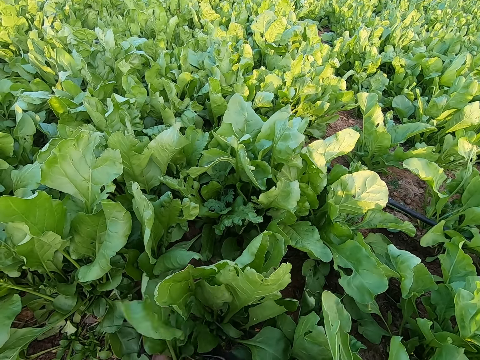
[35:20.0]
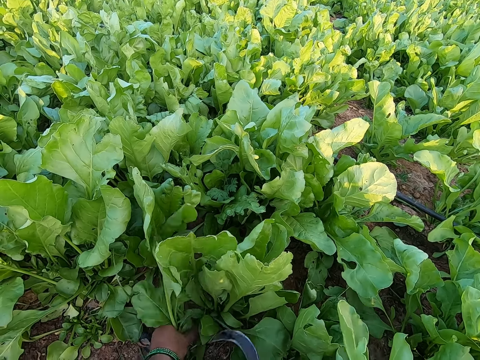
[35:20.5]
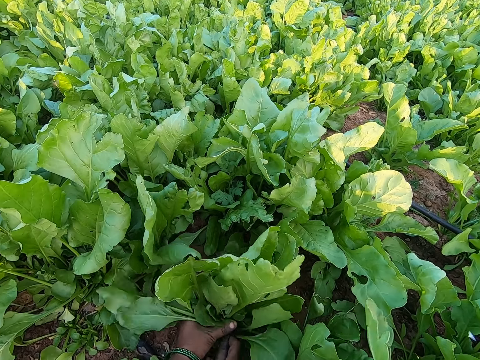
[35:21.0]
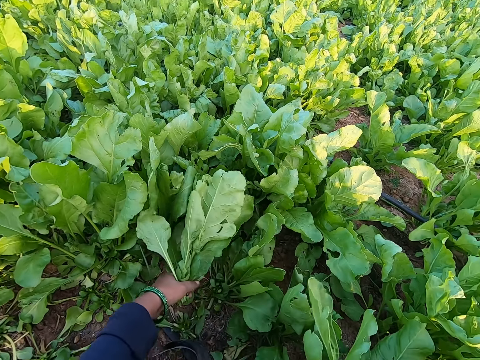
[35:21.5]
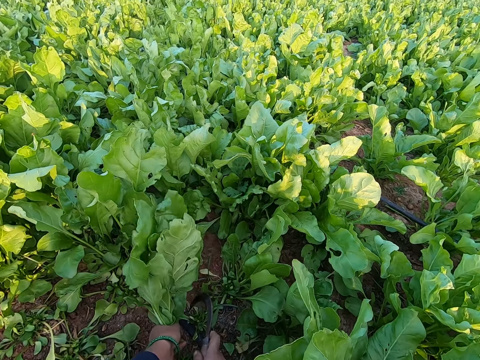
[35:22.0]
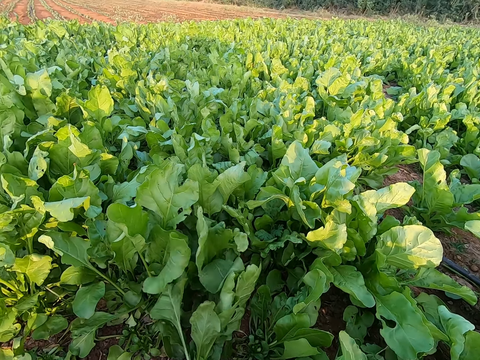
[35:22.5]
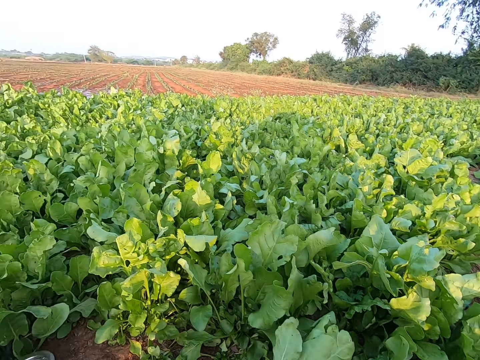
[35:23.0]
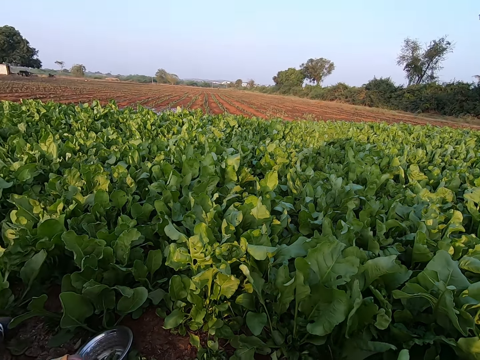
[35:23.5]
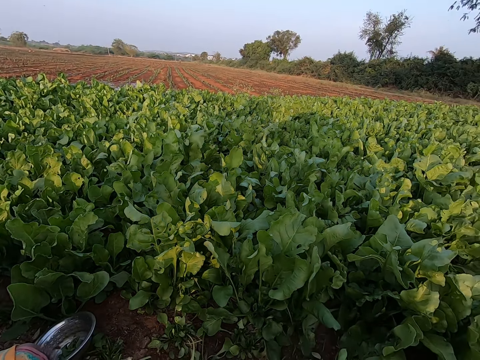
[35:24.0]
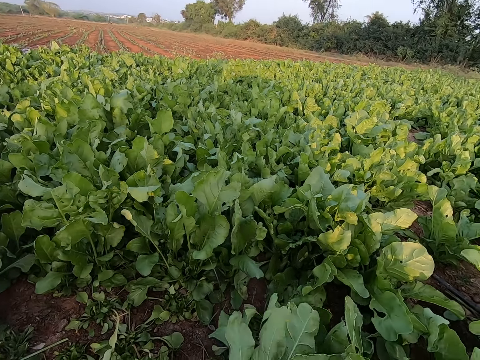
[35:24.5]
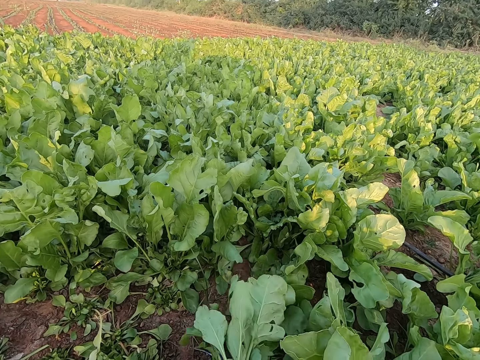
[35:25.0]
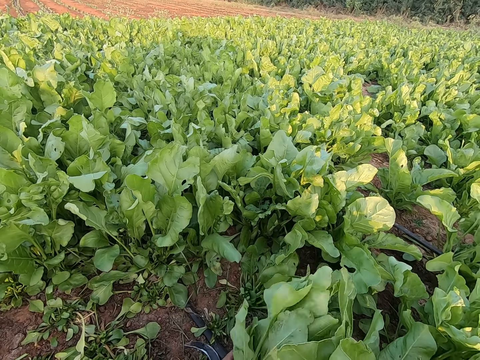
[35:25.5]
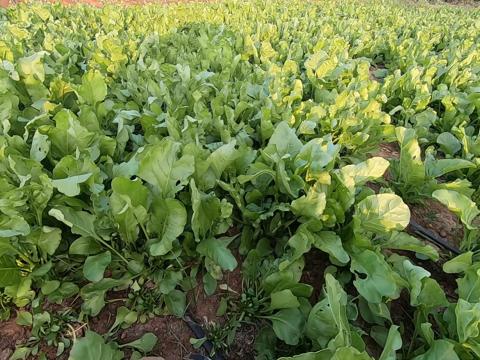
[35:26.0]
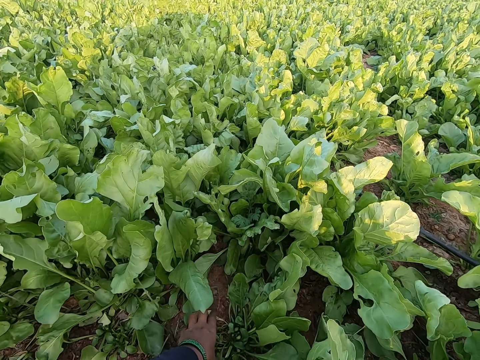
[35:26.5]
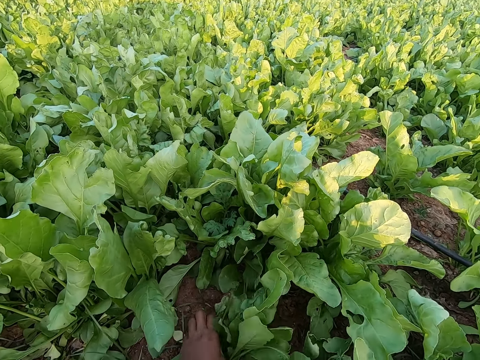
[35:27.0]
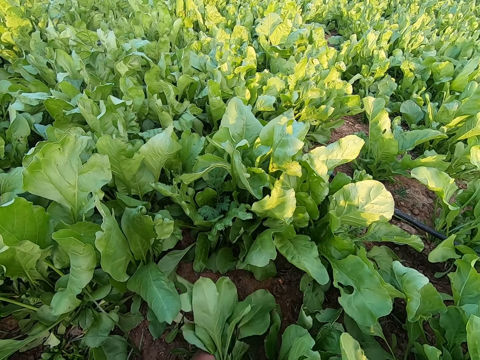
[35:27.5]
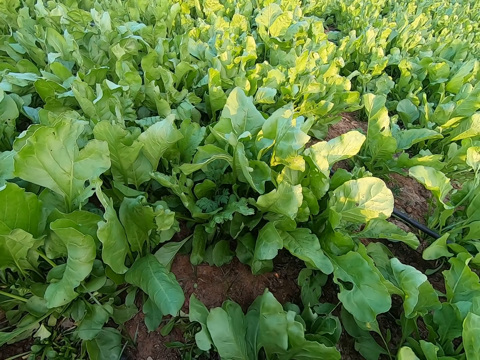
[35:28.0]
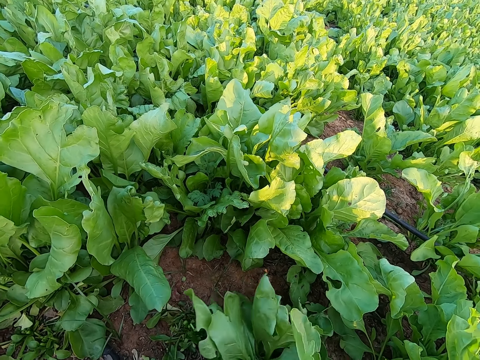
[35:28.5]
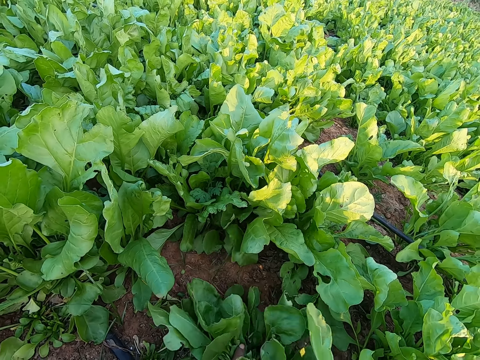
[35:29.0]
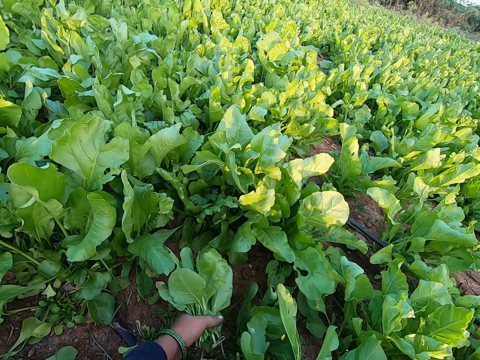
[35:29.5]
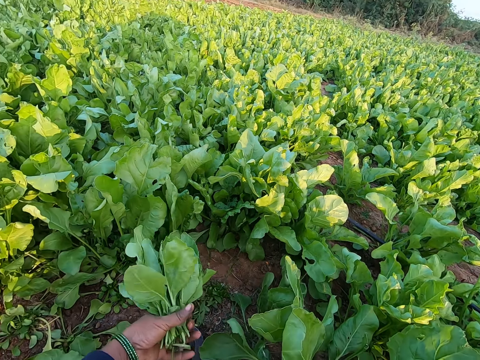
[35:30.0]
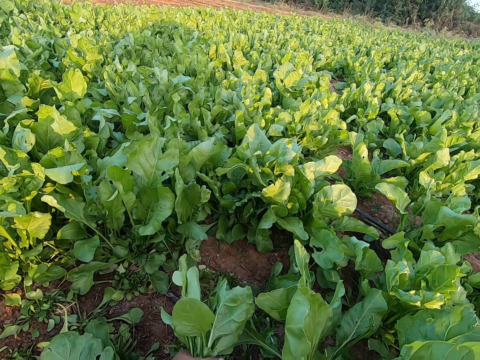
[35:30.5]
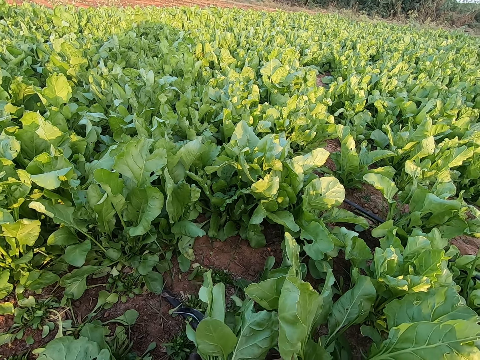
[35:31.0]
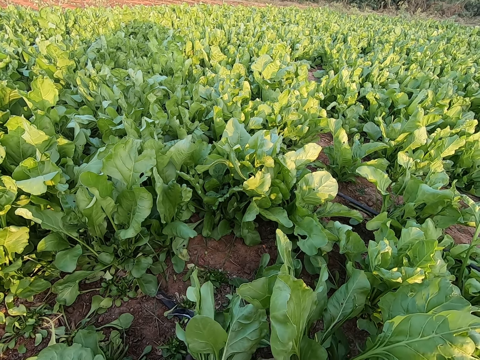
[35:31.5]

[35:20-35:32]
The camera wearer puts the vegetables down. They cut the vegetables with the sickle.

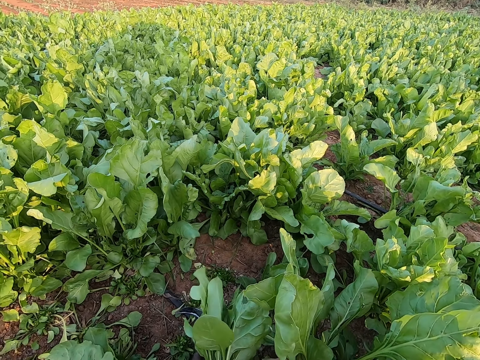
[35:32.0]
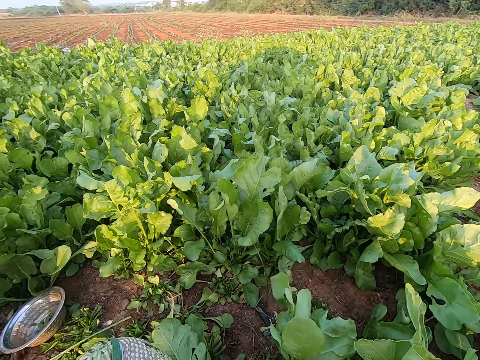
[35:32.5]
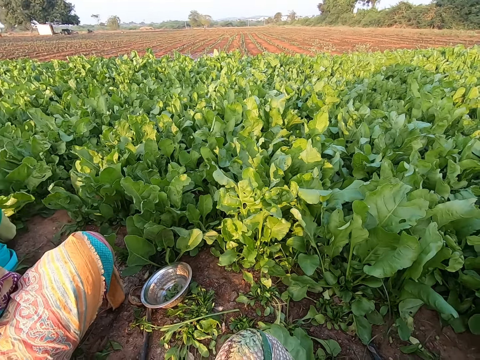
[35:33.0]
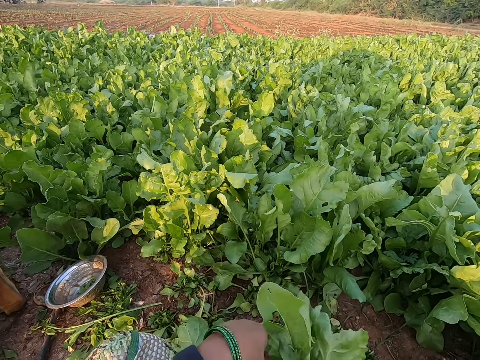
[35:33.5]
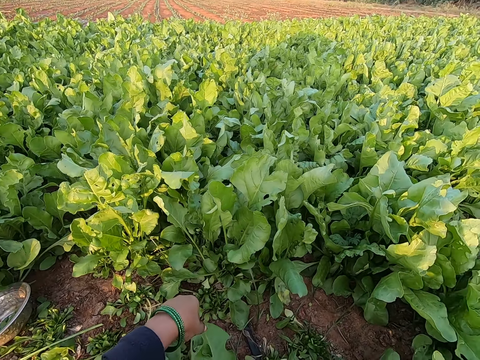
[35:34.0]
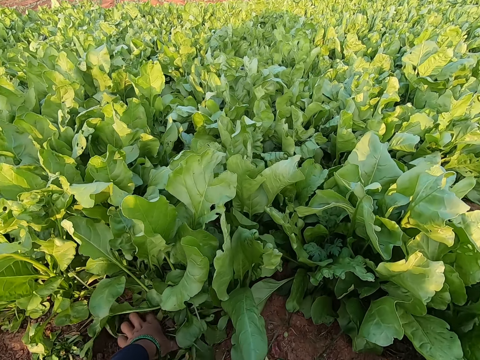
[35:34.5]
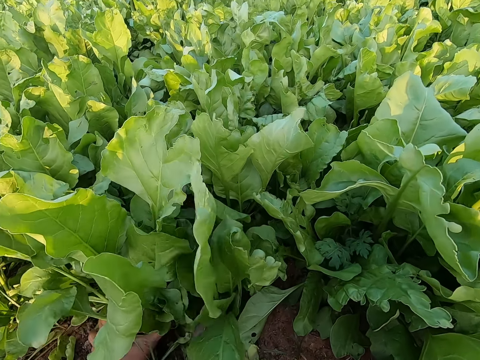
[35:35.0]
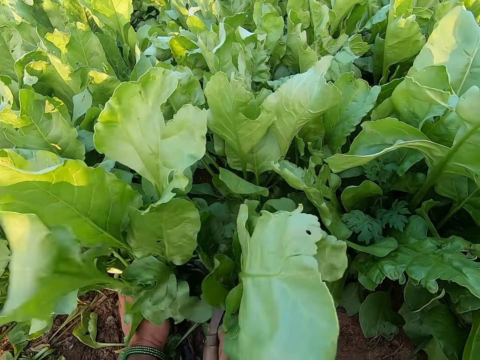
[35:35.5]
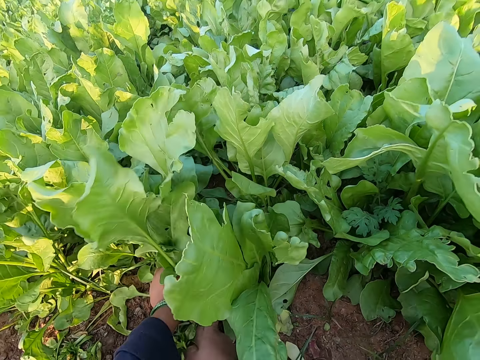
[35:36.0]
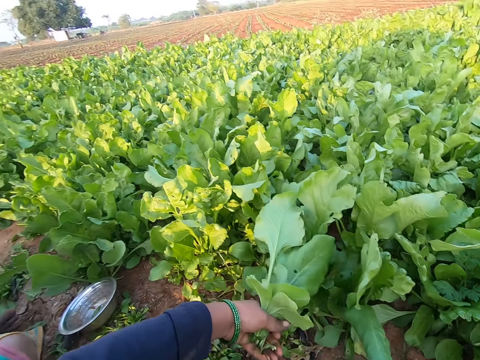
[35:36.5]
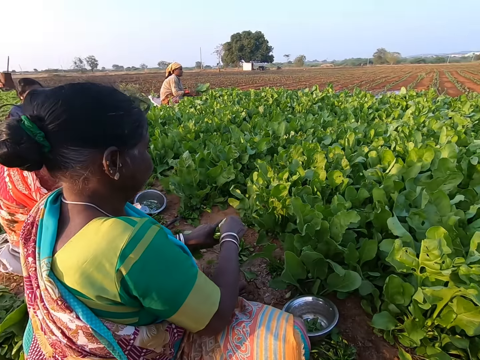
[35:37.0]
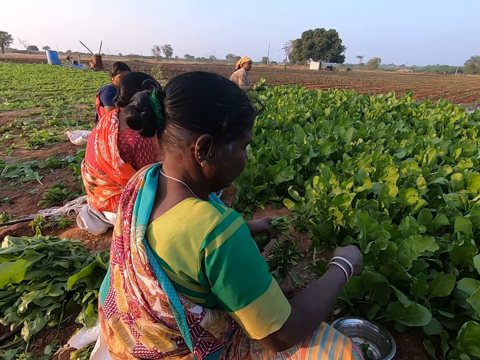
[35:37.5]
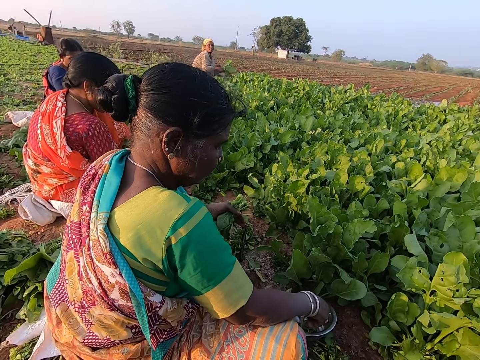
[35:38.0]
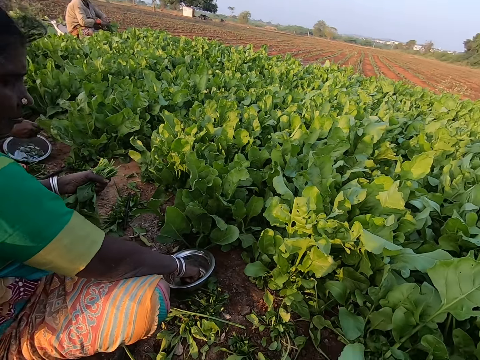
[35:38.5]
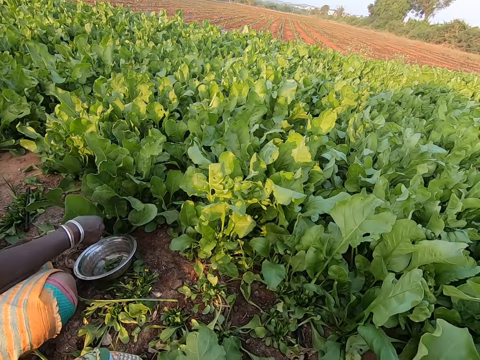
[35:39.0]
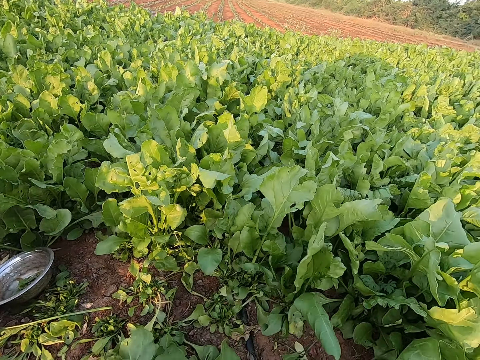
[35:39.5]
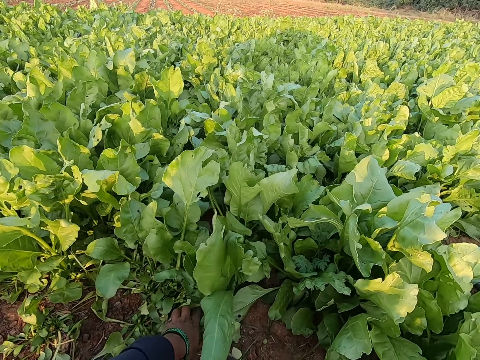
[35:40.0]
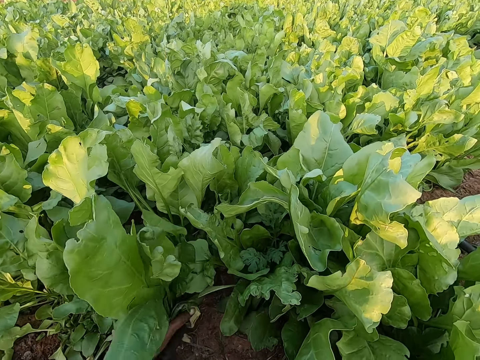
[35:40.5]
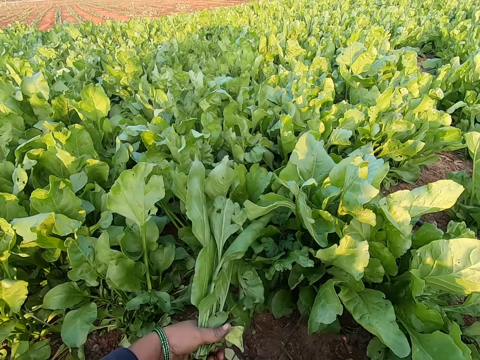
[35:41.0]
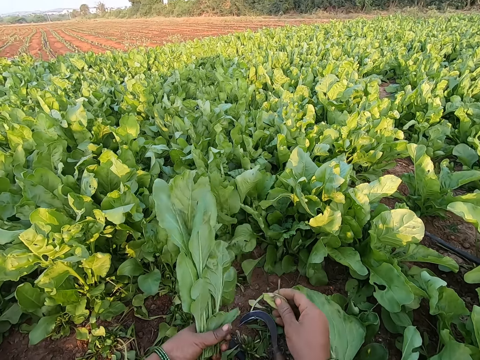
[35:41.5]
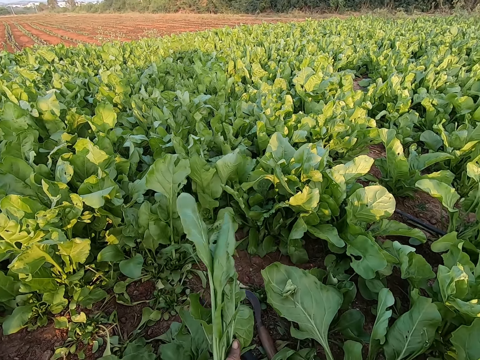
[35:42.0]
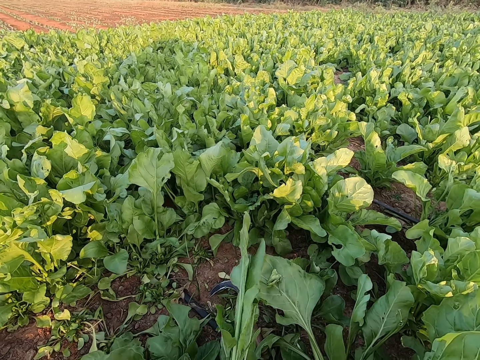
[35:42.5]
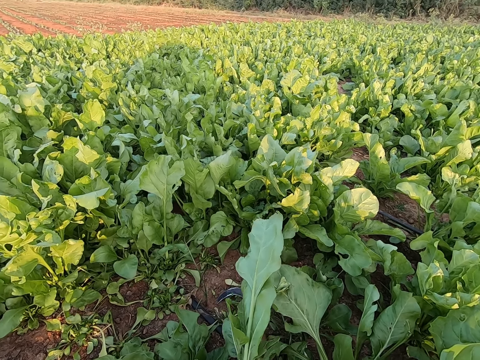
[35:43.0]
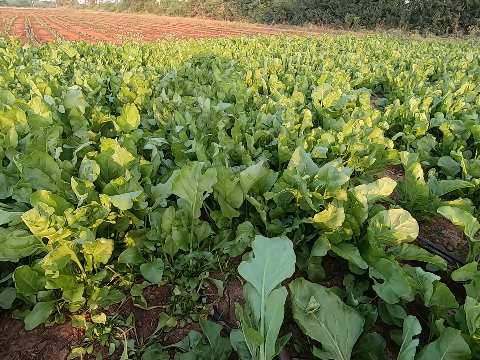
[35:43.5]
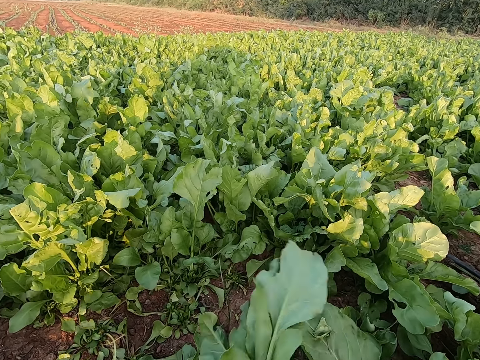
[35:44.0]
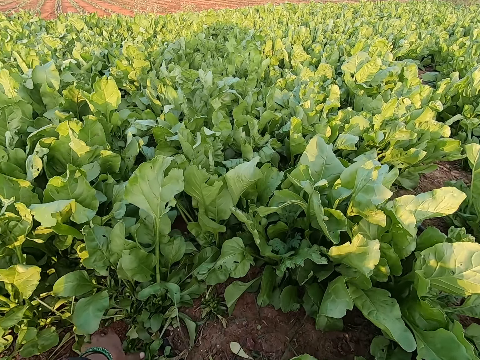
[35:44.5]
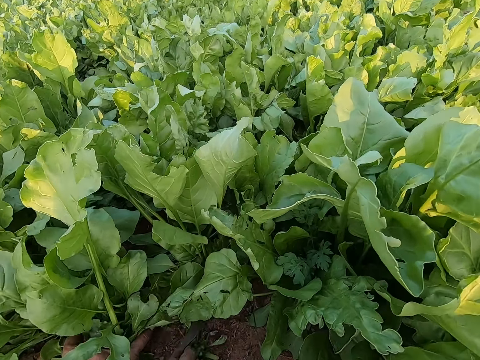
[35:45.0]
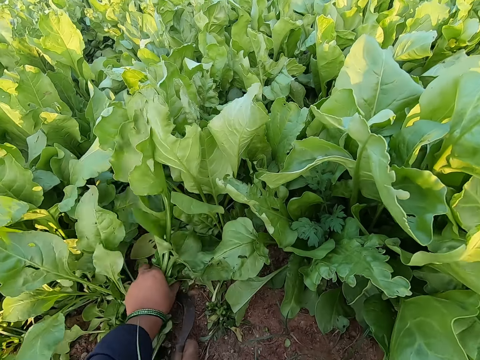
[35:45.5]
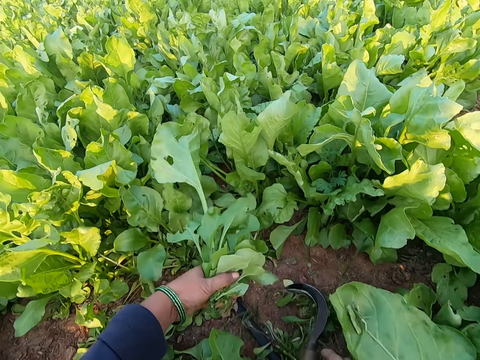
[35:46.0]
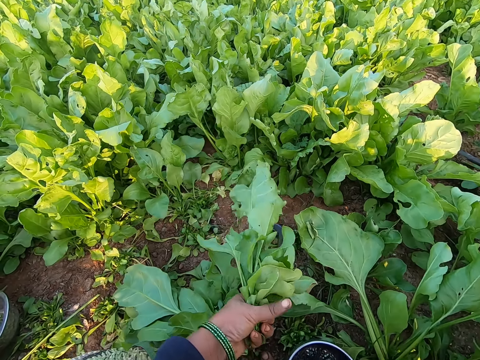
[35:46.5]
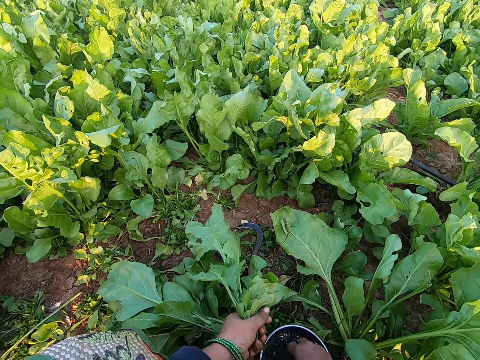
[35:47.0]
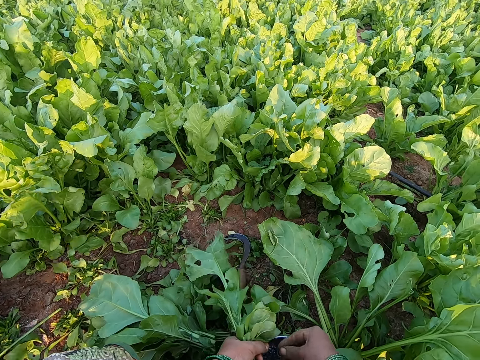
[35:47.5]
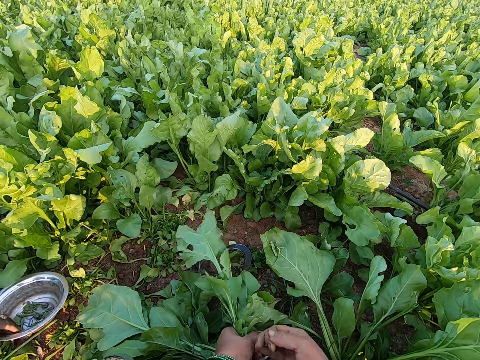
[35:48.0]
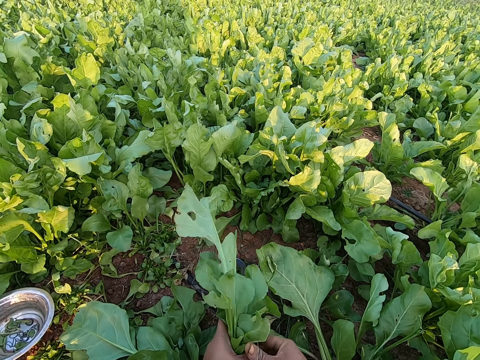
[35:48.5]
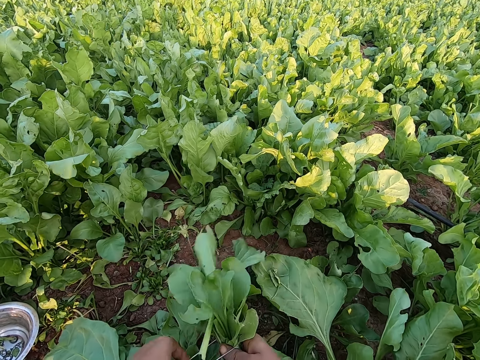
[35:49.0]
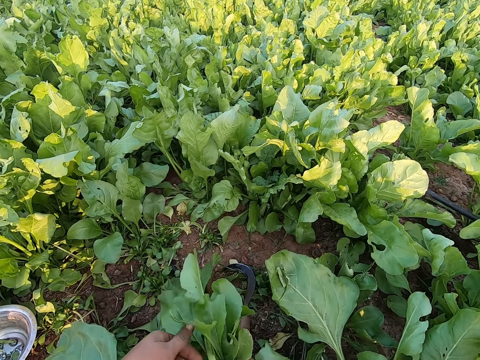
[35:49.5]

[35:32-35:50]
The camera wearer drops the collard green vegetables from her left hand on the floor. She cuts collard green vegetables in her left hand with the sickle in her right hand. The woman holds collard green vegetables with her left hand. The camera wearer talks. The woman picks a rubber from the bowl on the ground with her right hand. The camera wearer cuts collard green vegetables in her left hand with the sickle in her right hand. She removes a leaf from the collard green vegetables in her left hand with her right hand. She puts the vegetables down. She cuts collard green vegetables in her left hand with the sickle in her right hand. She ties the vegetables. She removes the rubber from the bowl on the ground with her right hand. The woman moves the bowl on the ground with her right hand.
